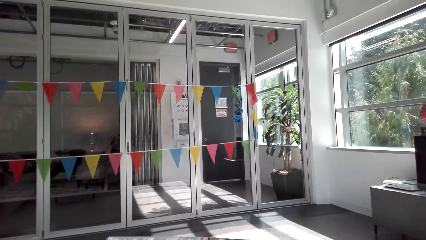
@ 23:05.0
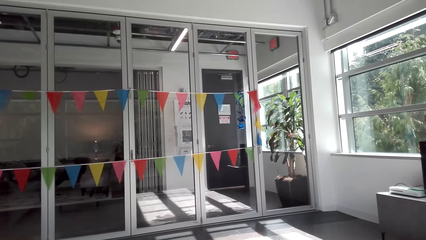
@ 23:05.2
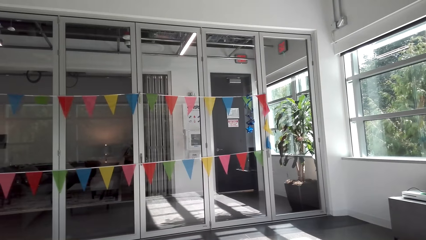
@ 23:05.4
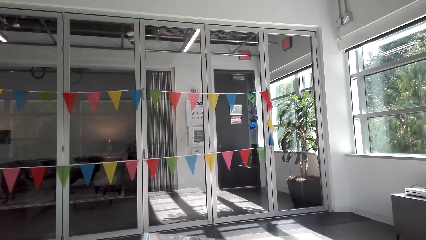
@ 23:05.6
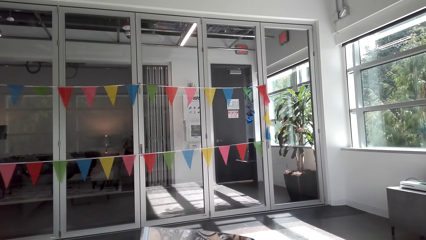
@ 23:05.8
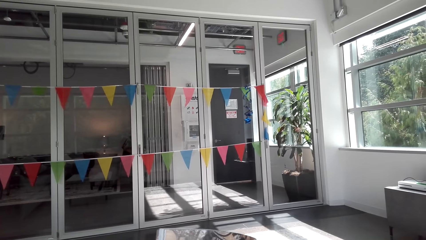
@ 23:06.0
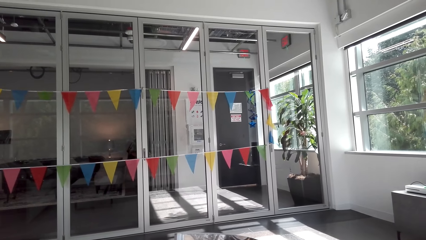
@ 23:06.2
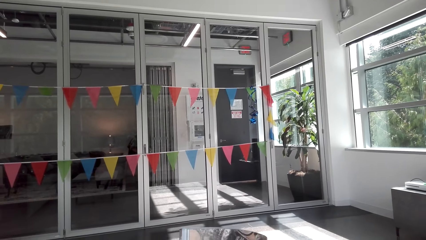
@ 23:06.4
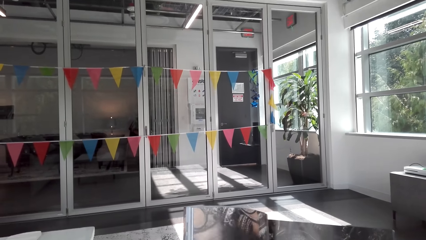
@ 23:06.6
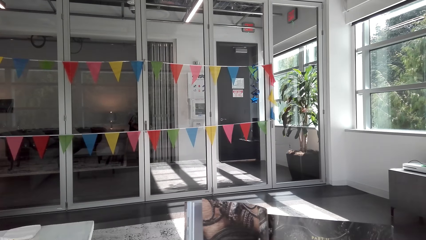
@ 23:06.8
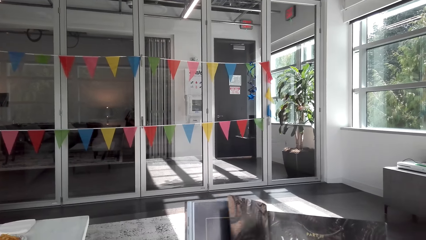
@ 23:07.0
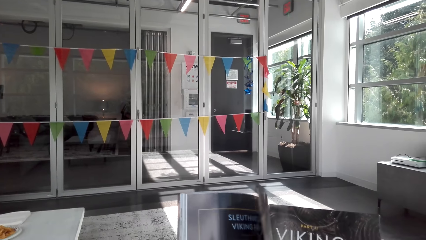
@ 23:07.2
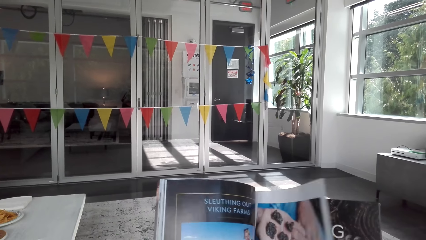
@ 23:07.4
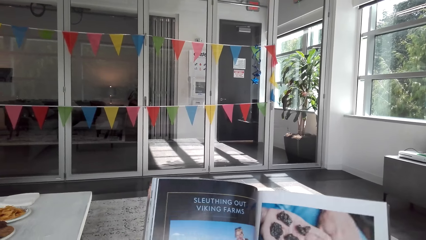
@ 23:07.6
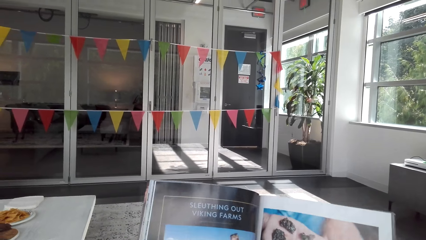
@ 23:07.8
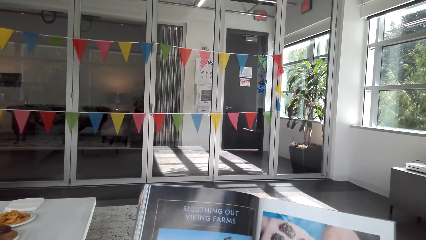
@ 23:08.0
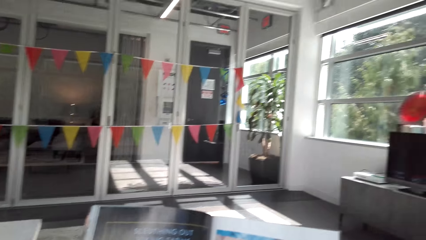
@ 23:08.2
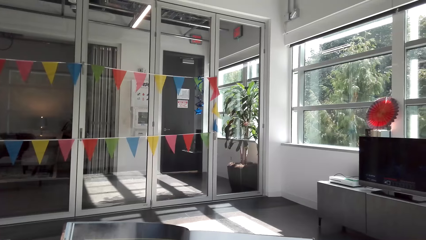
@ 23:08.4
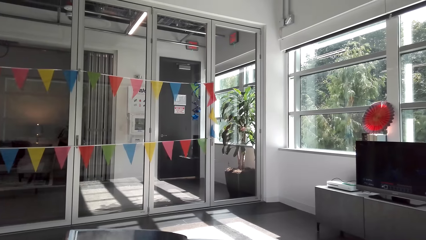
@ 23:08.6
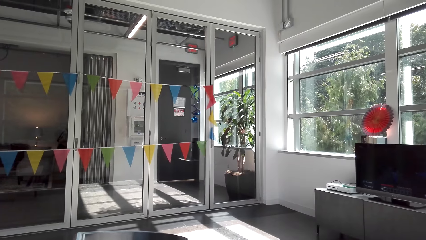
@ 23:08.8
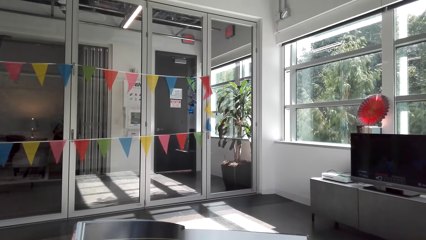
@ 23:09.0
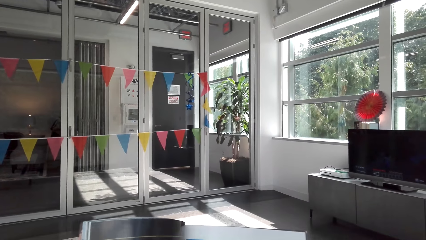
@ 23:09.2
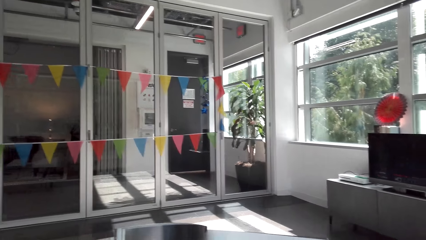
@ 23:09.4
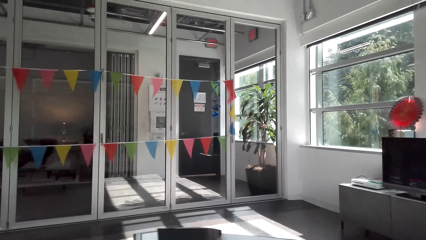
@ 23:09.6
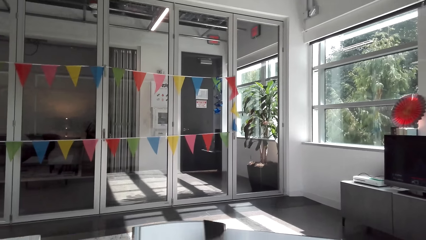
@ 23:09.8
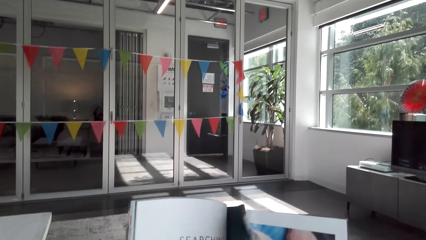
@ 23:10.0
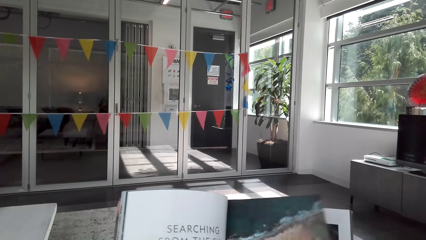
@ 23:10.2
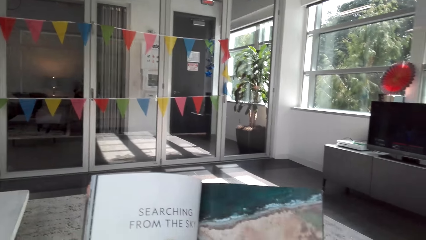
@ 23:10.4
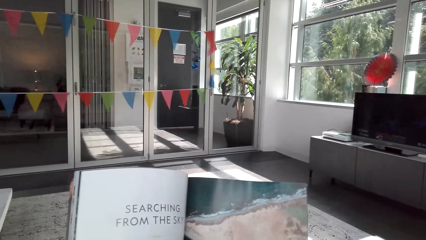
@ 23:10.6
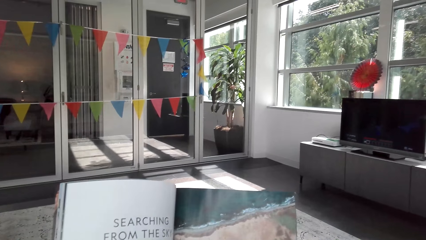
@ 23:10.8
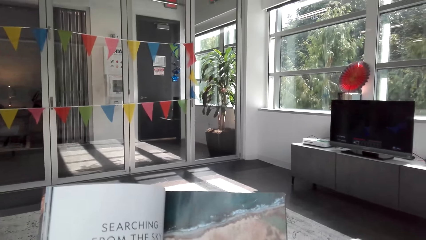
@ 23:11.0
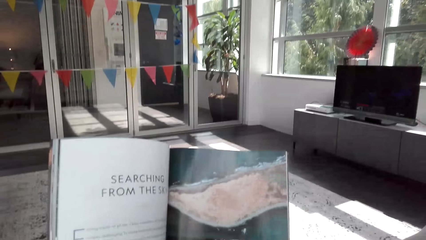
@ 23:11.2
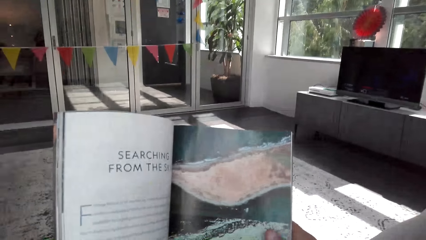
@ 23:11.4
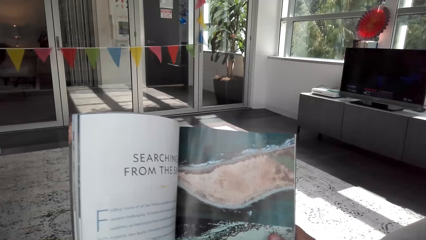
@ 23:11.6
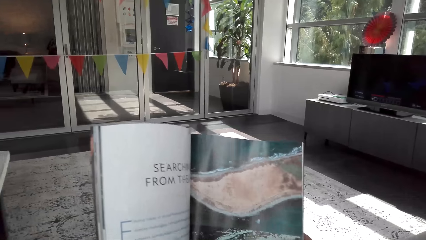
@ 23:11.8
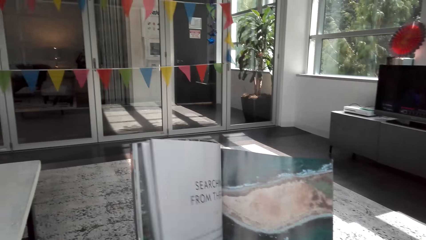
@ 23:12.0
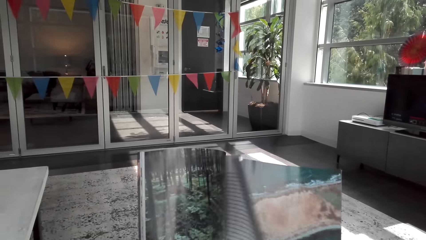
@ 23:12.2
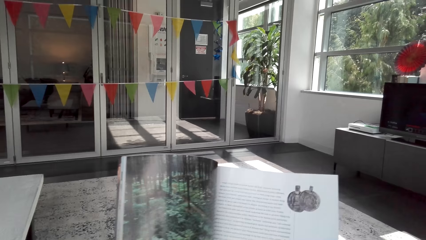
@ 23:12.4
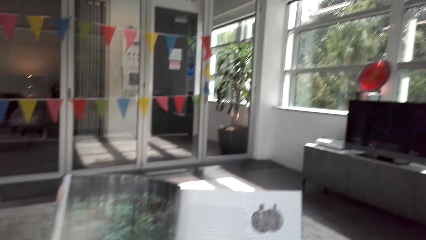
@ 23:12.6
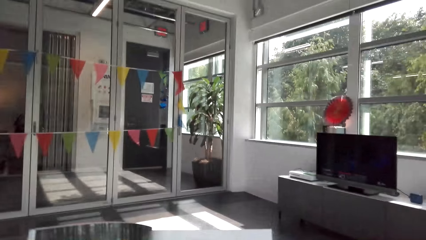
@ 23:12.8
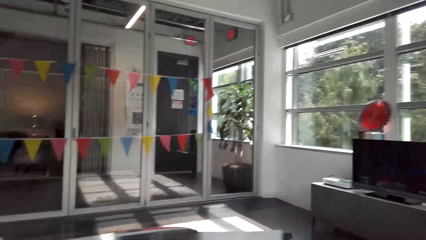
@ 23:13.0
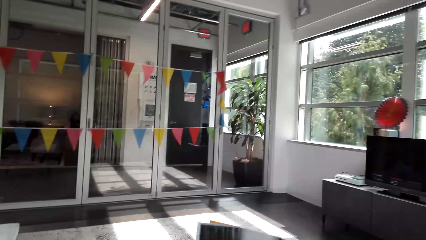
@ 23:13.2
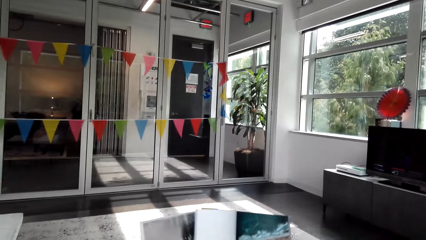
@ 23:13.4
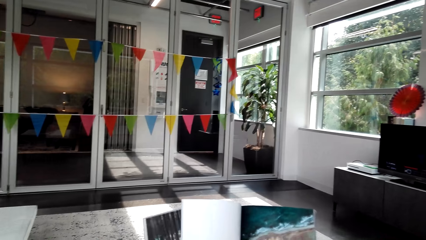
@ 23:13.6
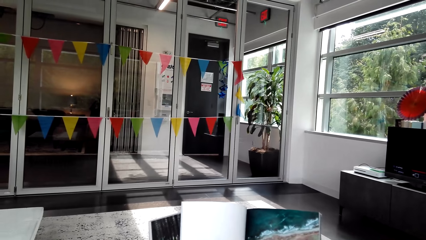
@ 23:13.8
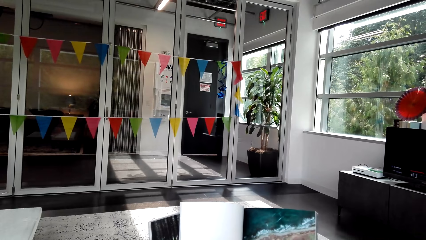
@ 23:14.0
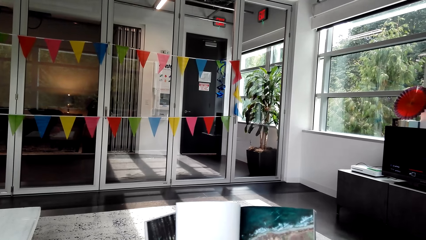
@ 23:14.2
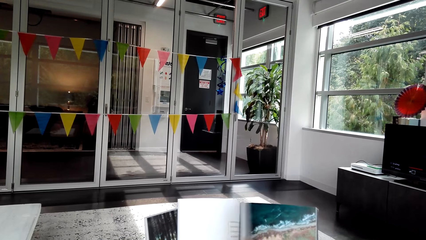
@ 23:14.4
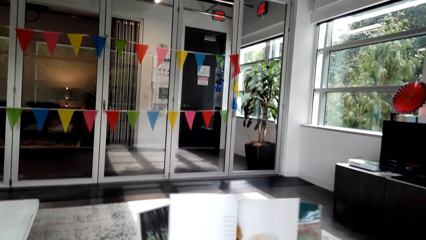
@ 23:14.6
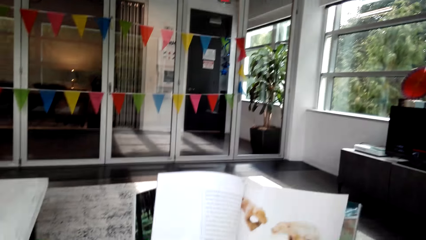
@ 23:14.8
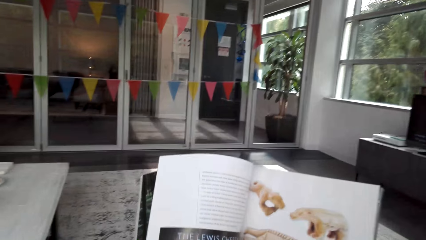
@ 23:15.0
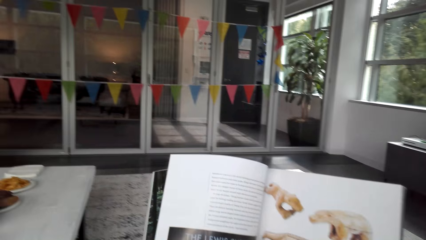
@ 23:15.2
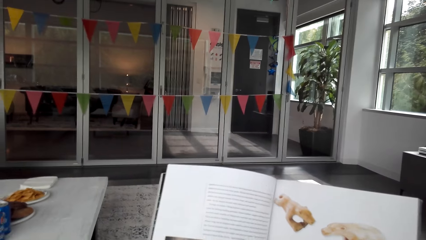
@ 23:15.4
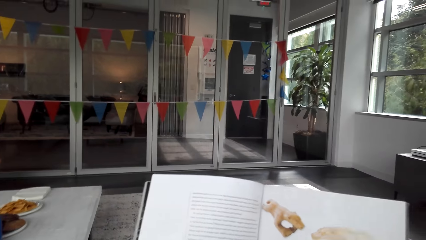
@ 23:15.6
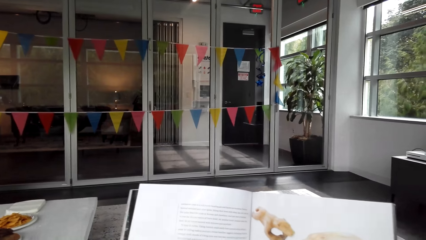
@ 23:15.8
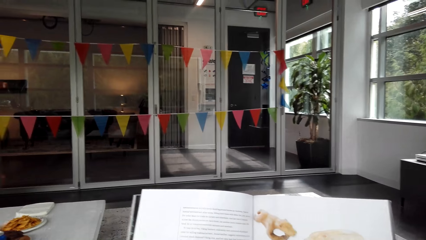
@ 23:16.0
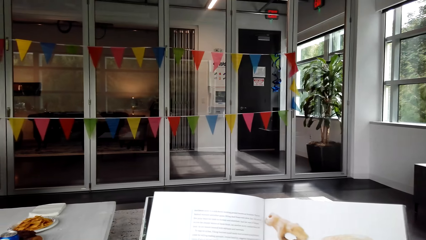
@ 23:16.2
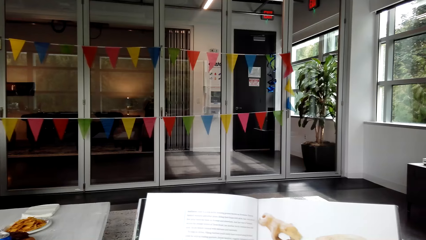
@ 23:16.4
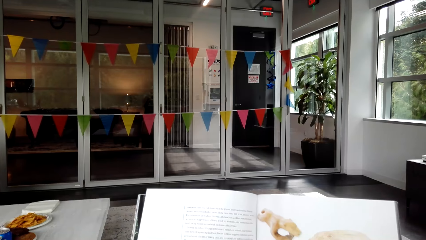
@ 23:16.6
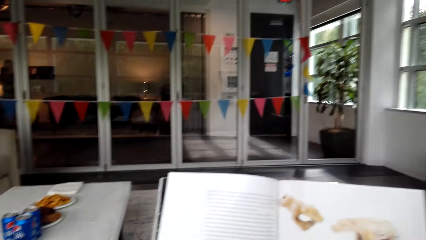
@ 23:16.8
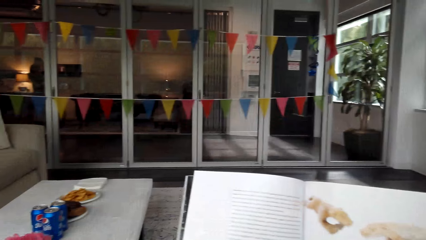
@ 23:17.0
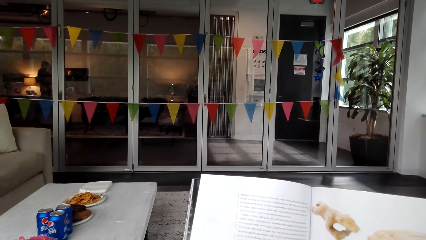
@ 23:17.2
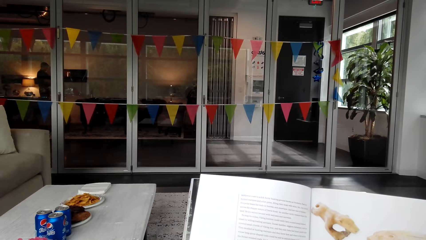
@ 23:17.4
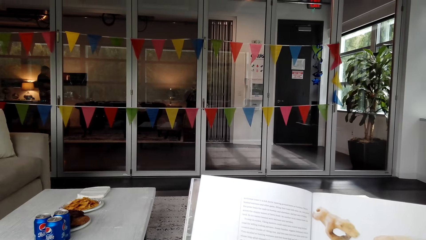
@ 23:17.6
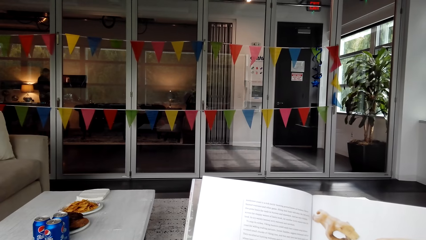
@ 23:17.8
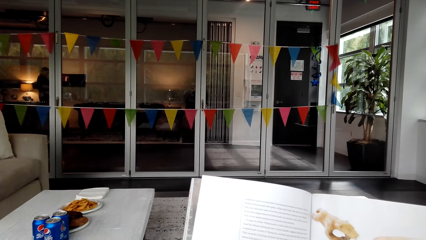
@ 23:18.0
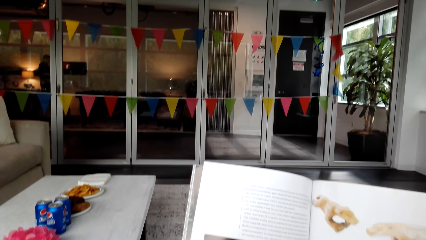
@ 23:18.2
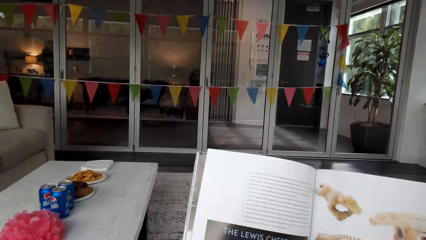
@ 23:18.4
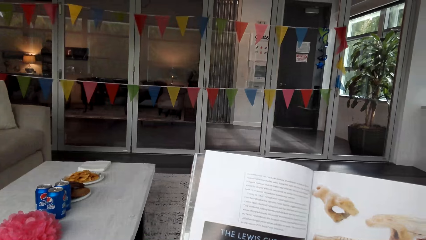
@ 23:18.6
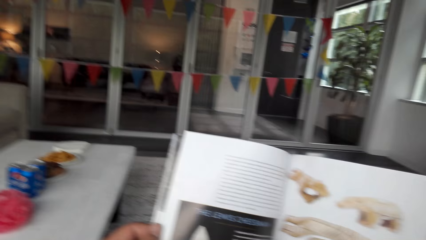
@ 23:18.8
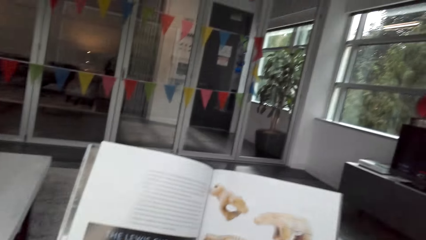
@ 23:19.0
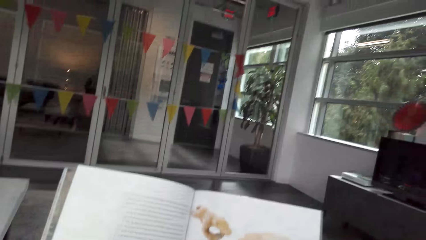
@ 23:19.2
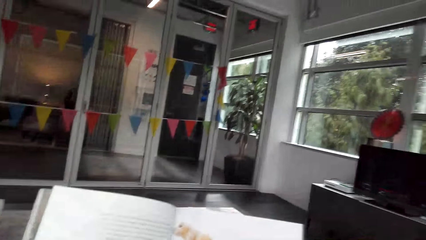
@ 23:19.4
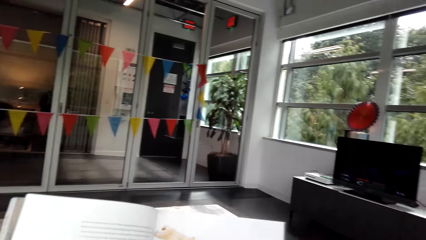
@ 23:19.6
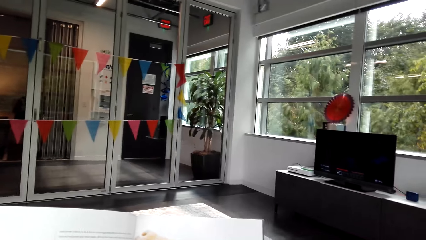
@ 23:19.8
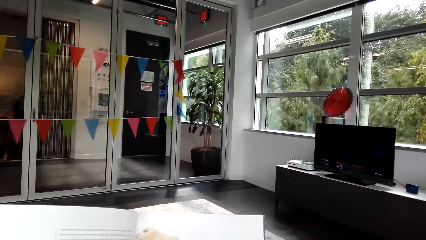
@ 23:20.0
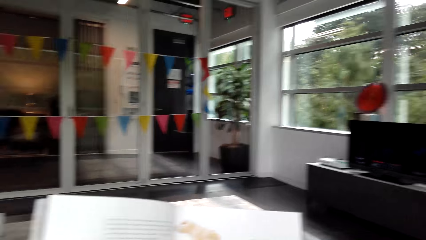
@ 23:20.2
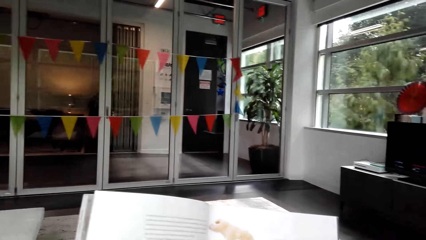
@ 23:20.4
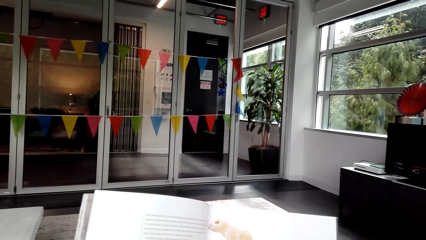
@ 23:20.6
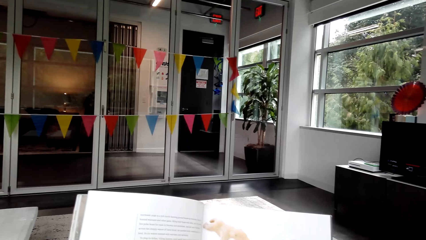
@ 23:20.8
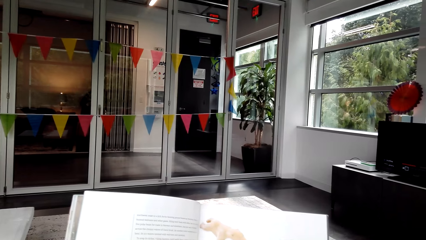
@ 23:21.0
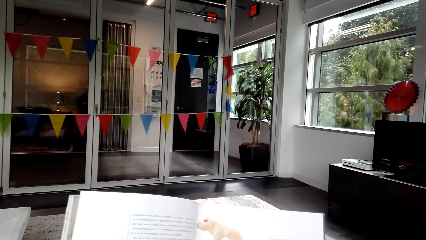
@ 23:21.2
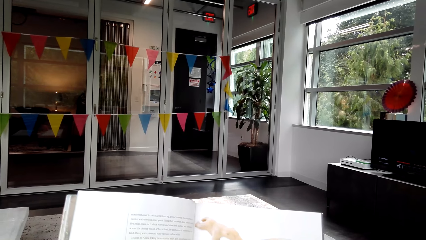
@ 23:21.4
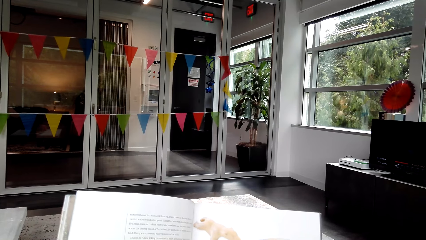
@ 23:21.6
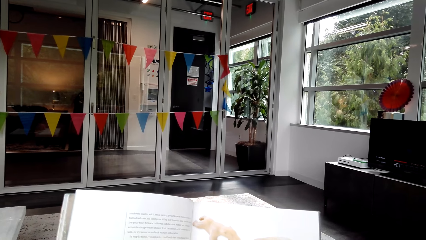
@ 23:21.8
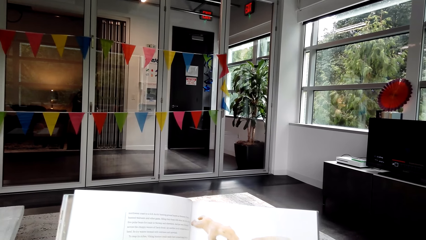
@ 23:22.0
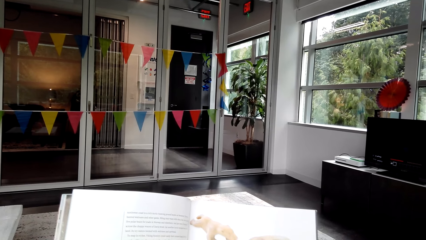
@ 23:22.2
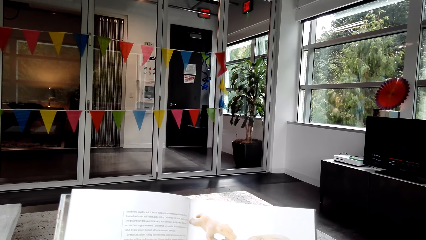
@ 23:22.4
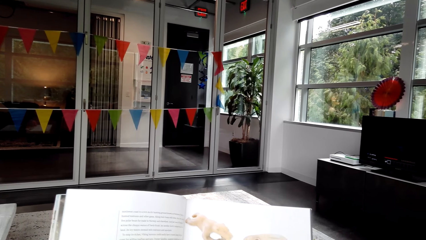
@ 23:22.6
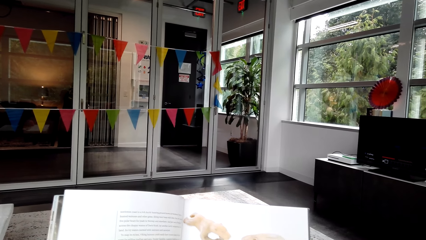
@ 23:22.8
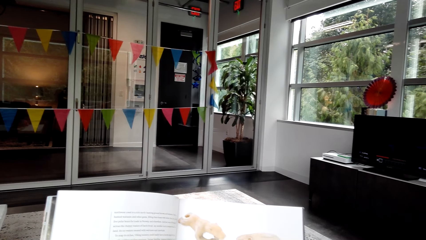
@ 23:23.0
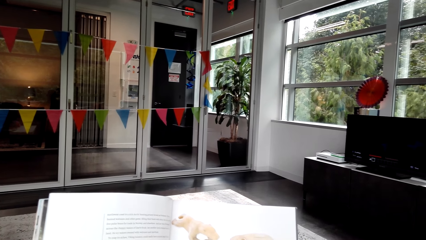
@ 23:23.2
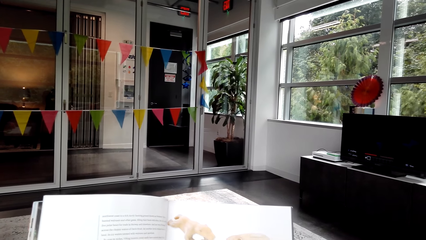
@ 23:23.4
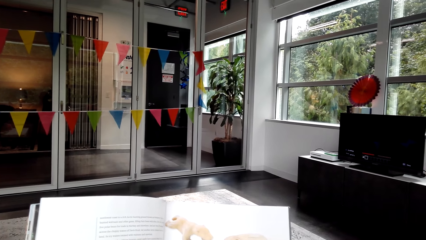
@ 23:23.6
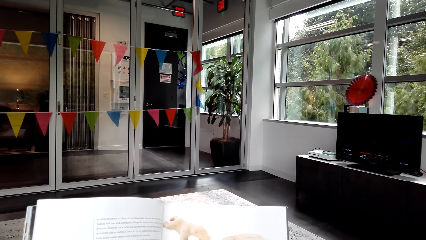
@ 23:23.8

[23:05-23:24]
The camera wearer flips a page of the magazine. They look at the magazine. They flip the pages of the magazine. They flip a page. They flip a page again. They look at the magazine.
